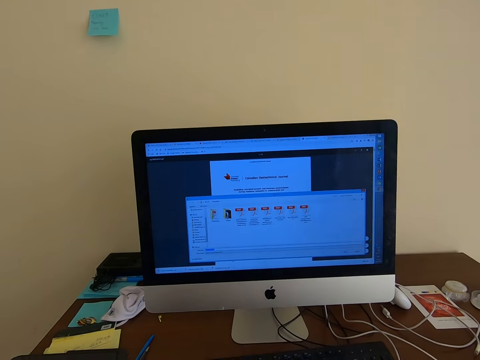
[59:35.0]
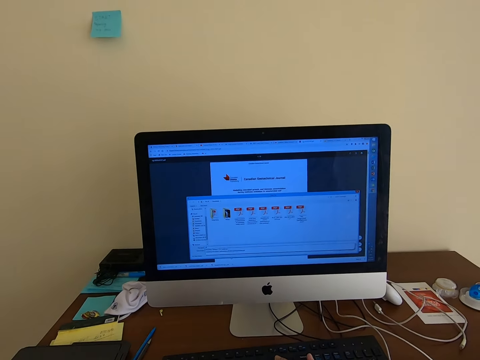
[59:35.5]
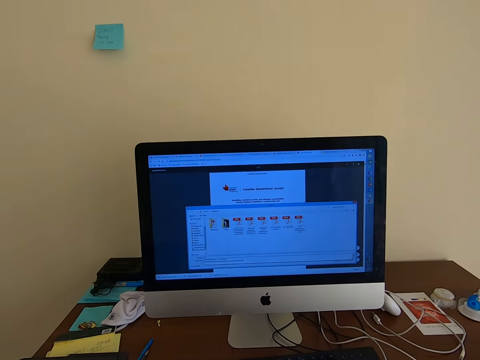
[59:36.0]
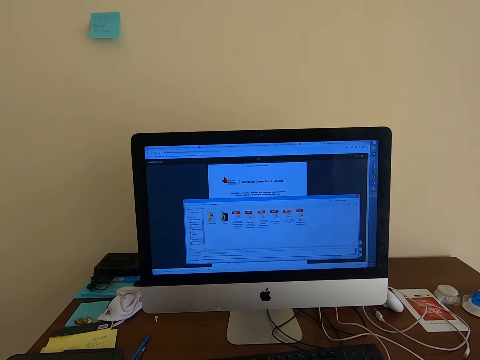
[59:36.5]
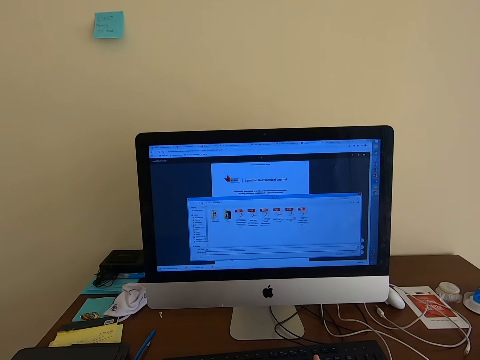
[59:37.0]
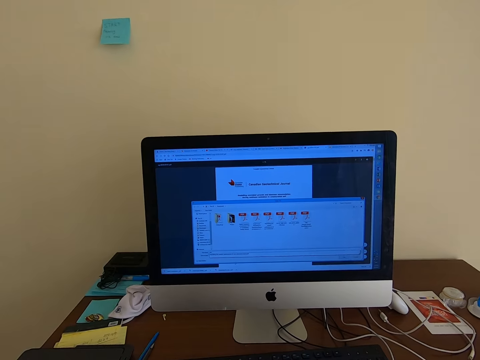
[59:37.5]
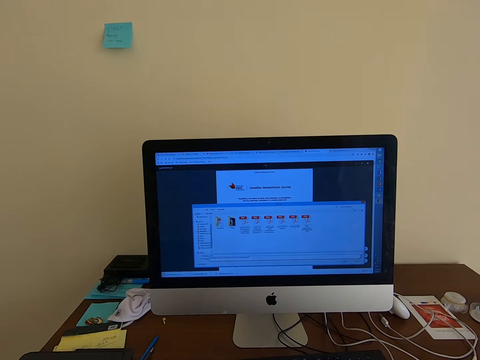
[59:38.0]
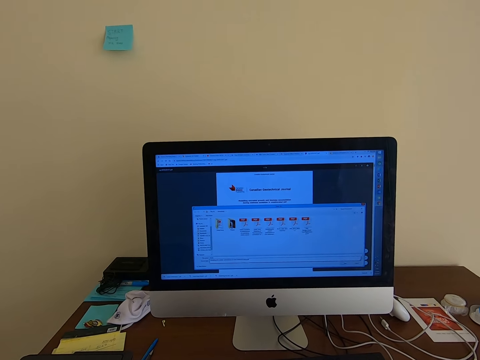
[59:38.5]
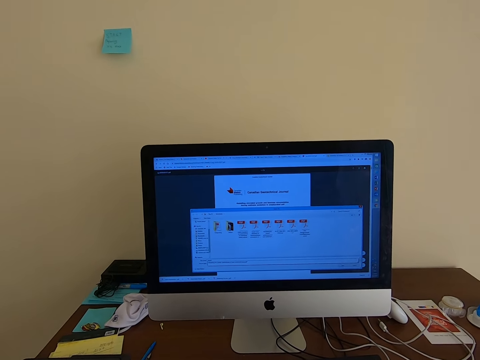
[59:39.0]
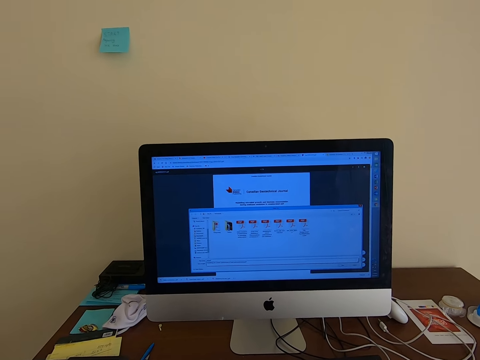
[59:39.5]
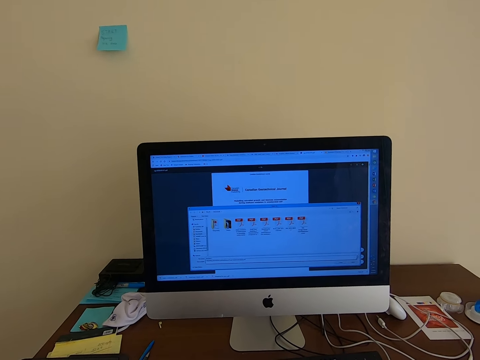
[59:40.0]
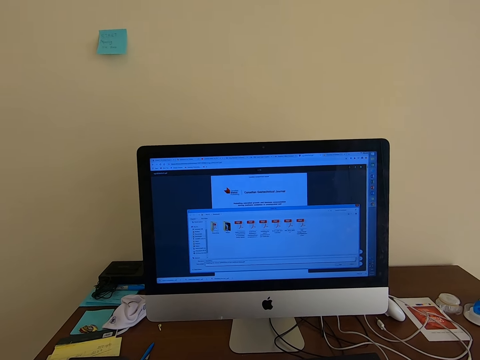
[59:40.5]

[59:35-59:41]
The camera wearer types on the desktop computer.

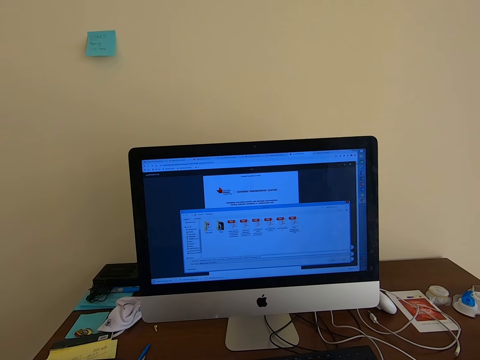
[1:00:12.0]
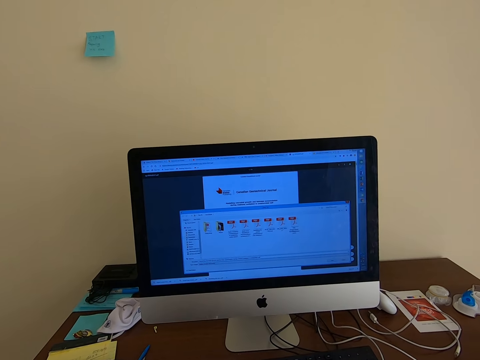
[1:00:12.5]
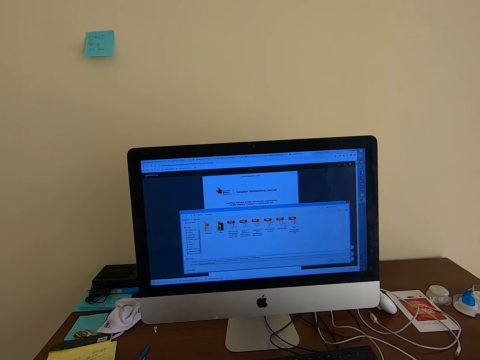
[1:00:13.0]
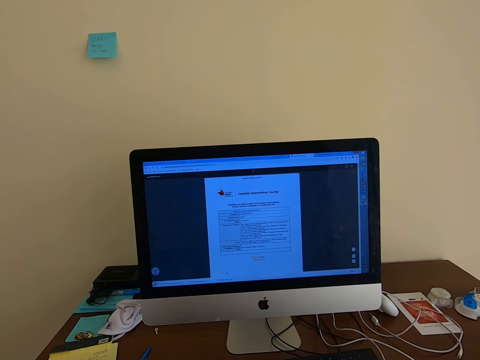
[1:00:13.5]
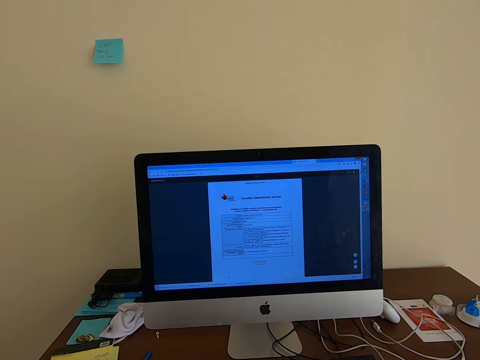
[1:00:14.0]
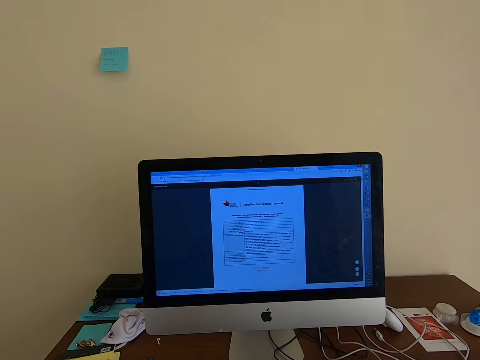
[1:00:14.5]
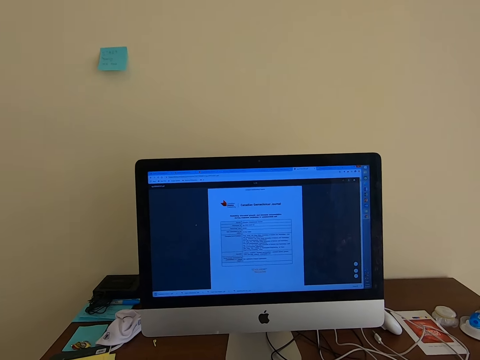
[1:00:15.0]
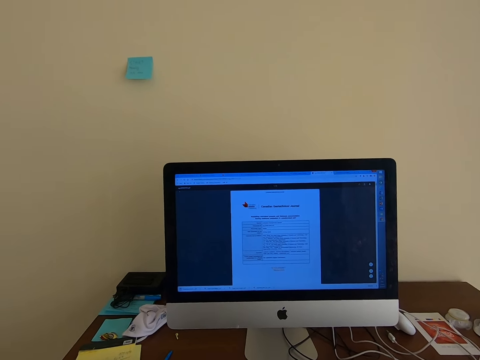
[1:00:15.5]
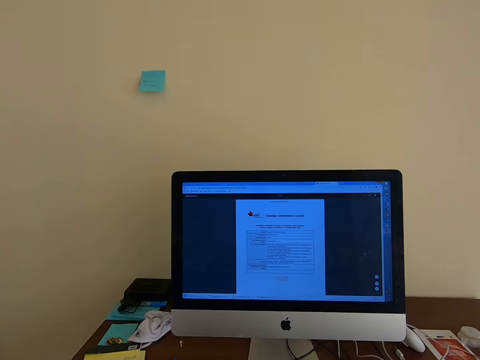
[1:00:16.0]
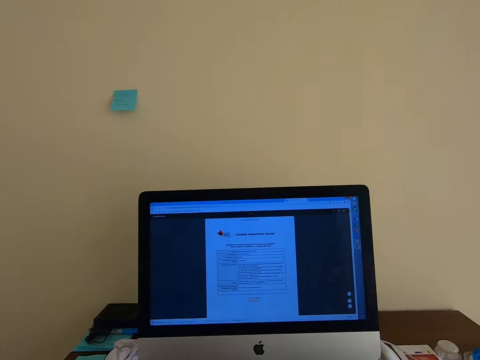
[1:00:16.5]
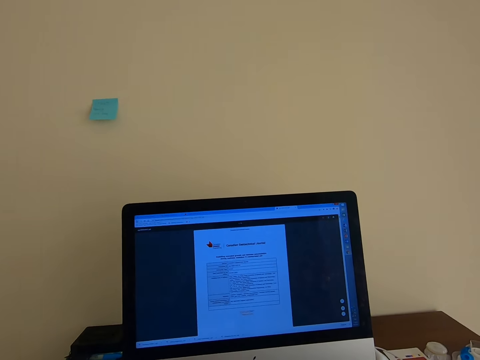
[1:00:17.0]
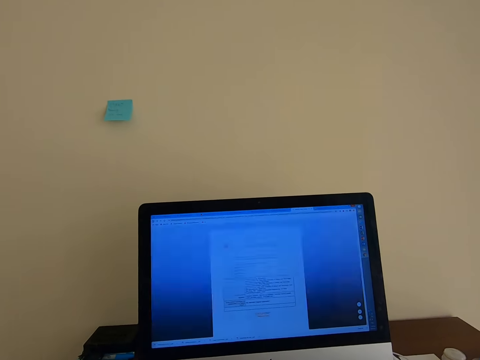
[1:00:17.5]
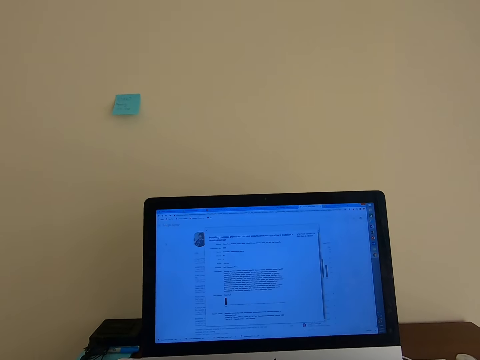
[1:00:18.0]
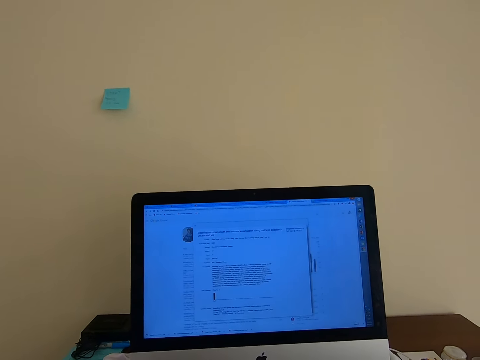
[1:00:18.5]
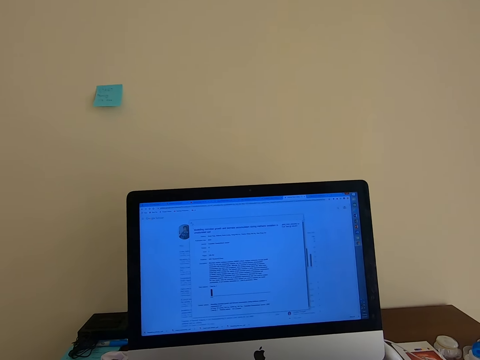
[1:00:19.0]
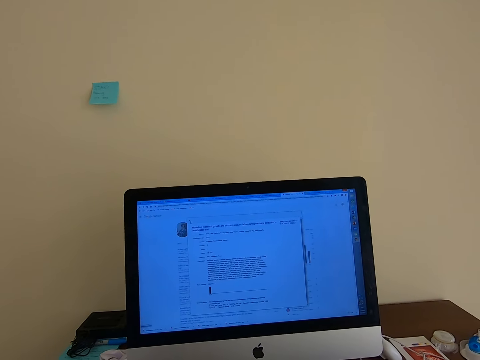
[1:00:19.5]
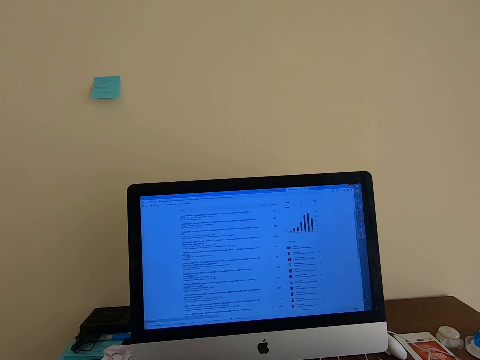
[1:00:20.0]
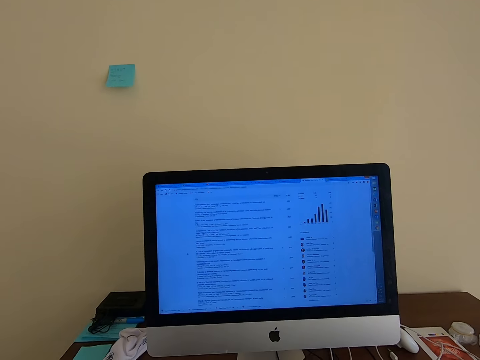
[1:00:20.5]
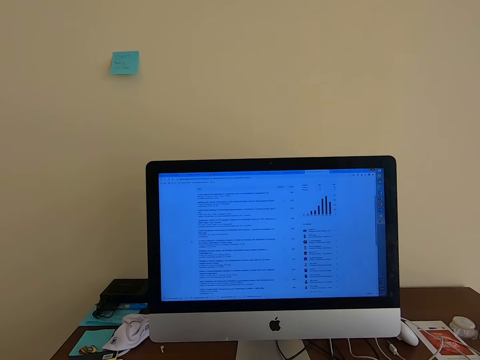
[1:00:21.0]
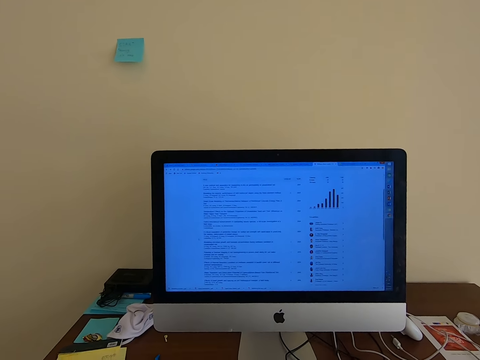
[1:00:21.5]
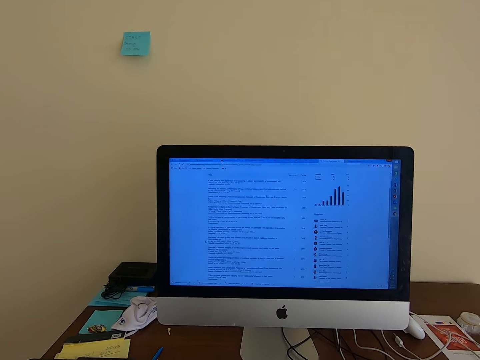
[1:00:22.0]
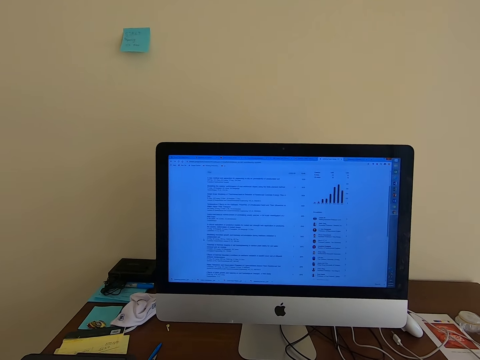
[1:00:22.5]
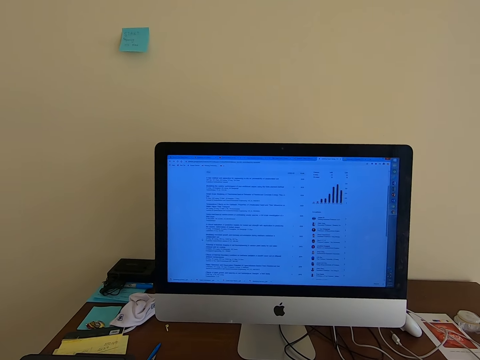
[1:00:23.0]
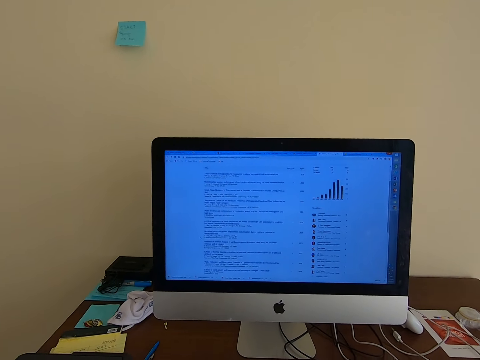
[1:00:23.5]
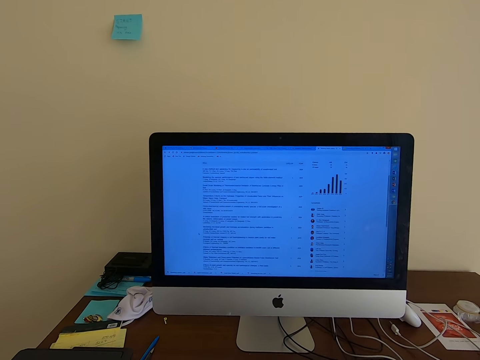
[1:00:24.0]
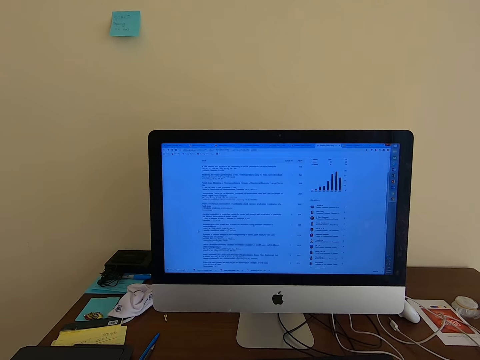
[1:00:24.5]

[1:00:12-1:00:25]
The camera wearer closes a window on the desktop computer. They open a new window on the desktop computer, close the window on the desktop computer, and look at the computer.

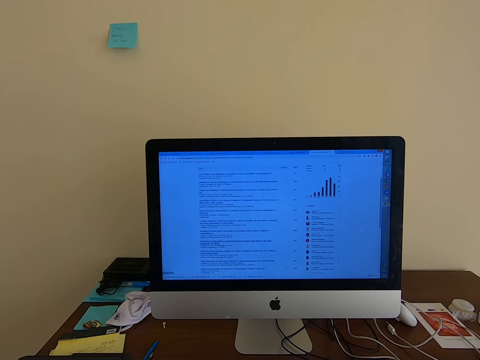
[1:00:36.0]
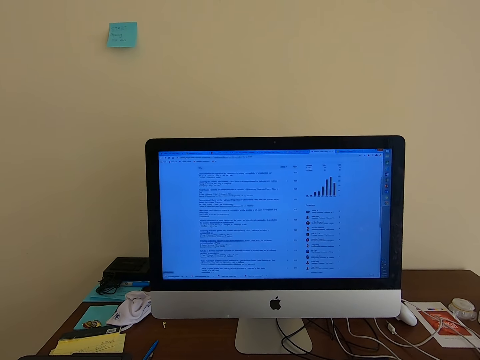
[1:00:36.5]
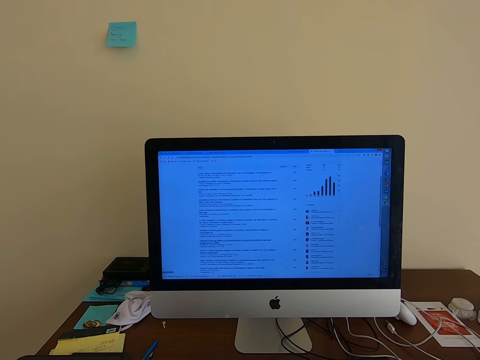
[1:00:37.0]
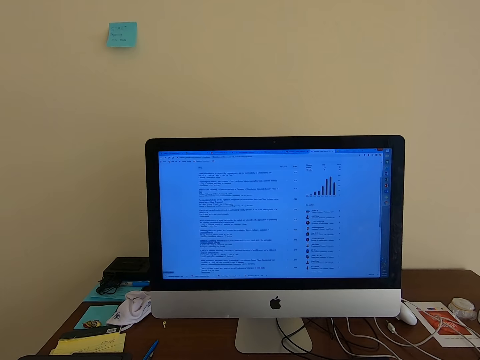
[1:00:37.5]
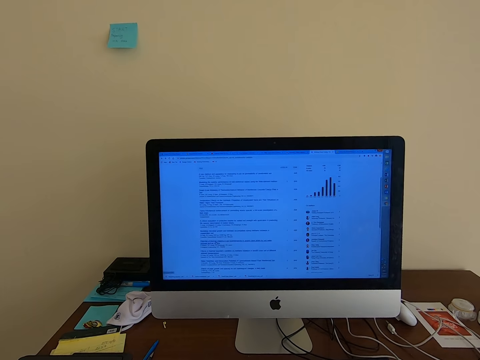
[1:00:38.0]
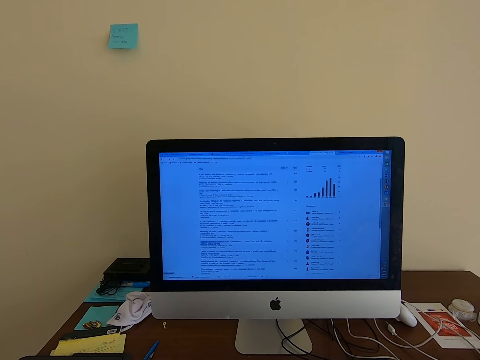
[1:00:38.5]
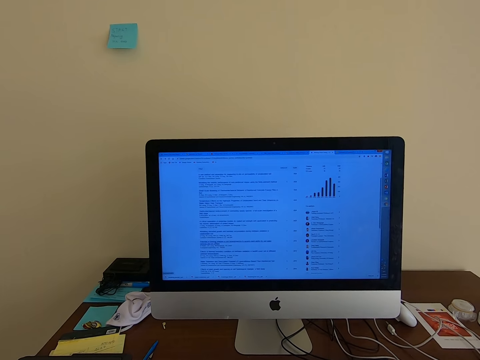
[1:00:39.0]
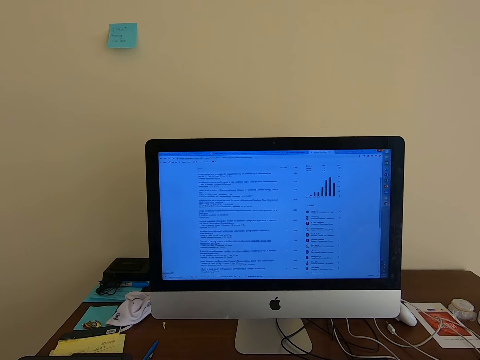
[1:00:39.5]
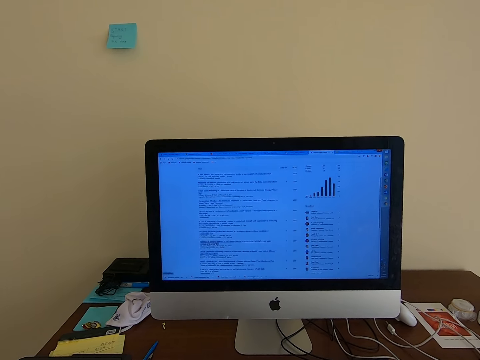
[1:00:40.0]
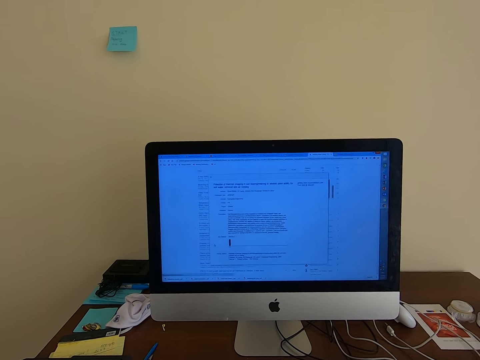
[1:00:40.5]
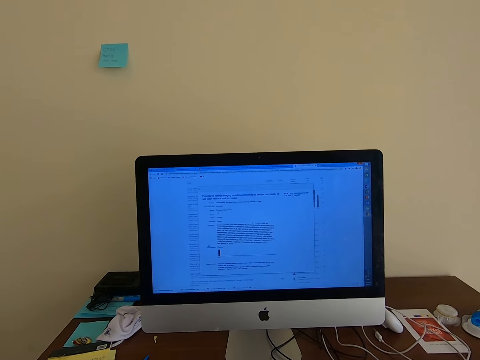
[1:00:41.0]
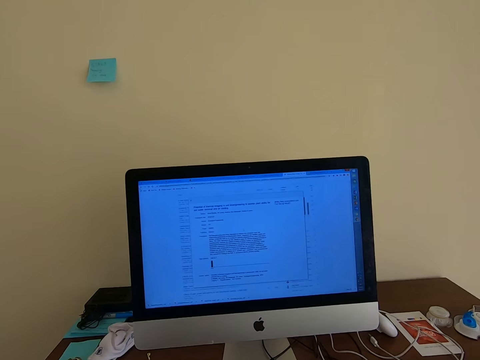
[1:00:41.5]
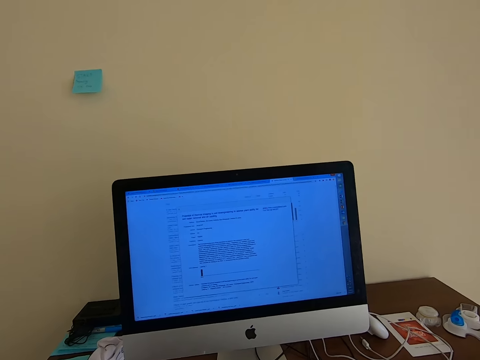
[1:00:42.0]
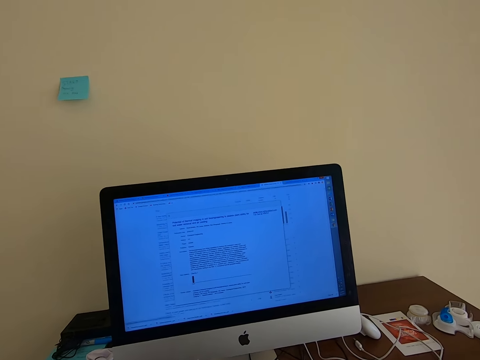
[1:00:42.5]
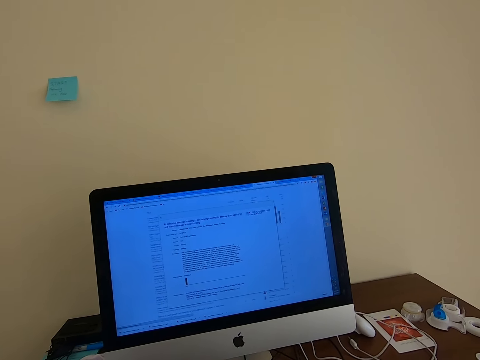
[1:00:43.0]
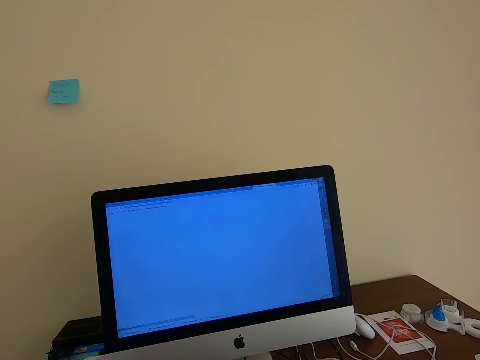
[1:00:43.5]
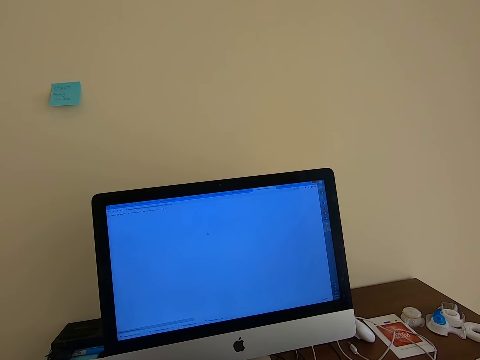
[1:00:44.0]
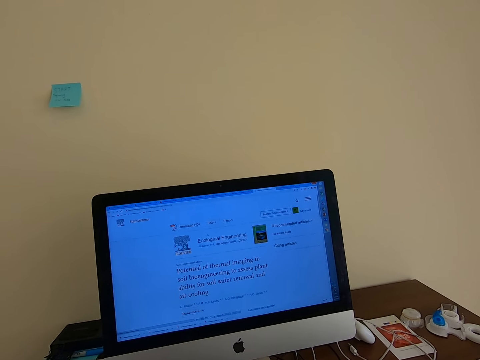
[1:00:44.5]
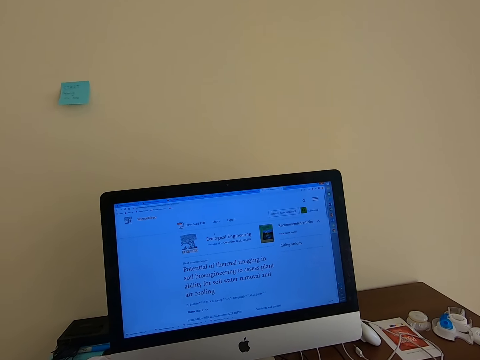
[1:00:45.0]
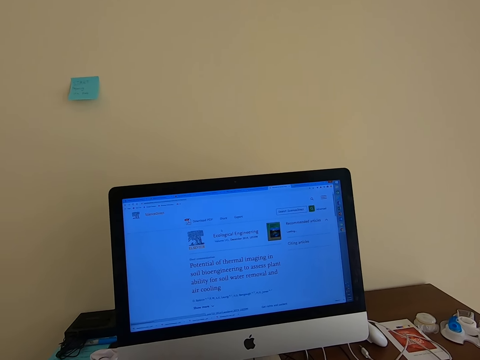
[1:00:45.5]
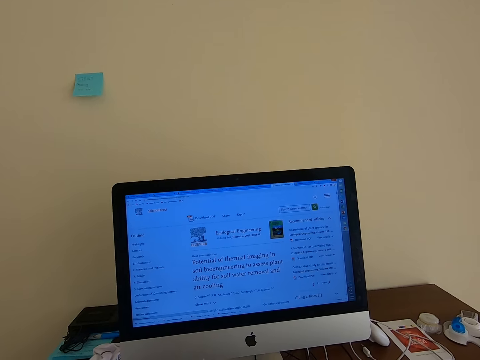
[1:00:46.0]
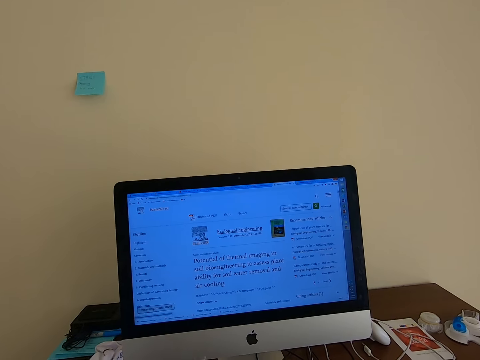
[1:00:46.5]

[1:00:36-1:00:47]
The camera wearer opens a new window on the desktop computer. They close the window on the desktop computer.
